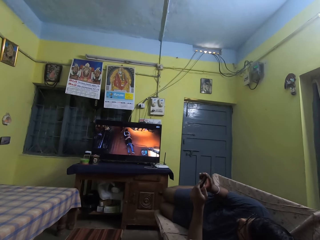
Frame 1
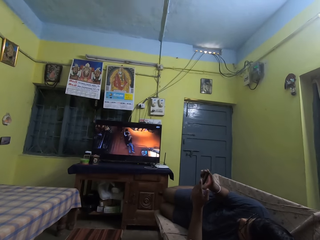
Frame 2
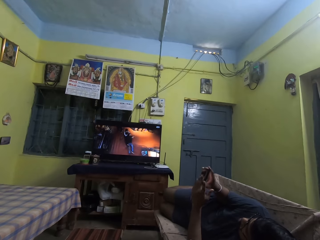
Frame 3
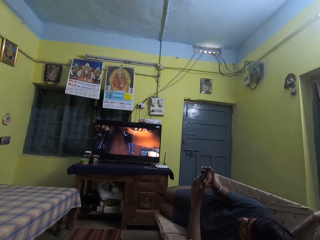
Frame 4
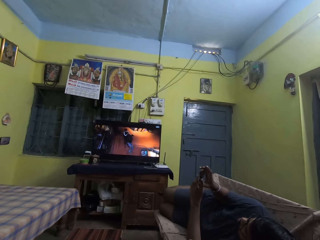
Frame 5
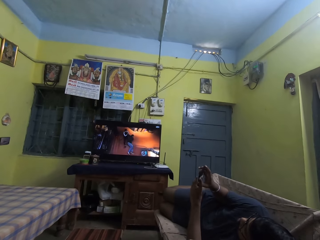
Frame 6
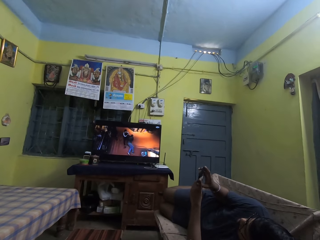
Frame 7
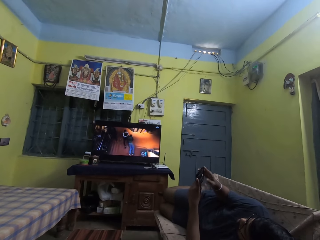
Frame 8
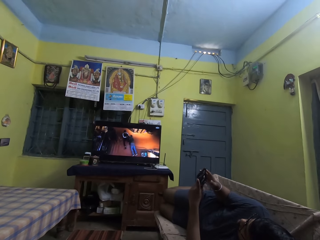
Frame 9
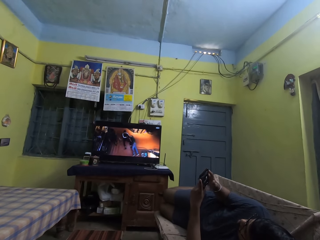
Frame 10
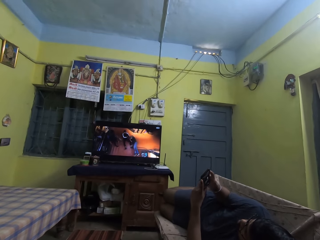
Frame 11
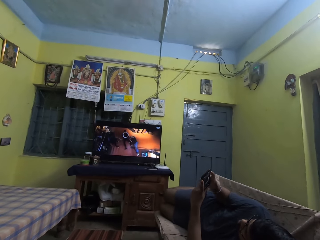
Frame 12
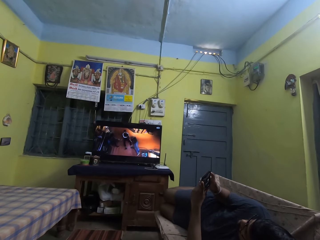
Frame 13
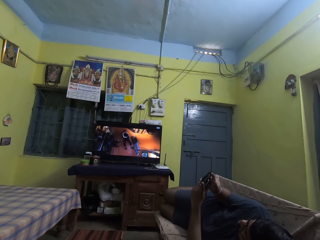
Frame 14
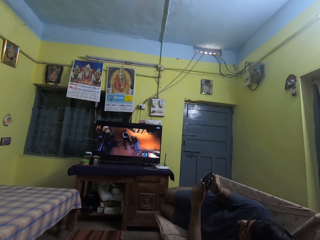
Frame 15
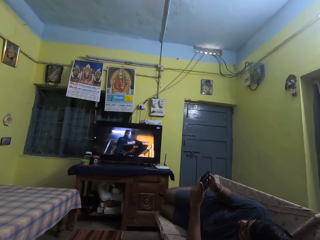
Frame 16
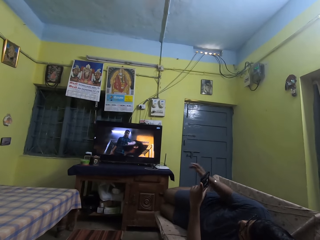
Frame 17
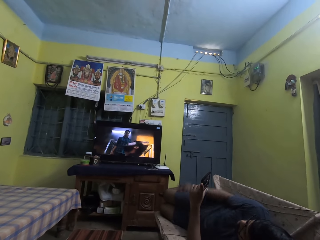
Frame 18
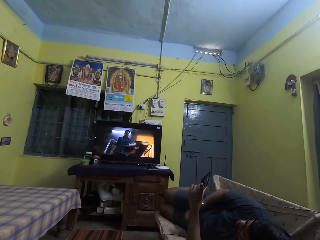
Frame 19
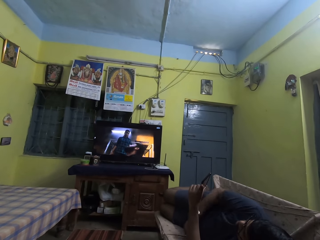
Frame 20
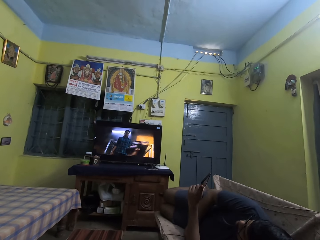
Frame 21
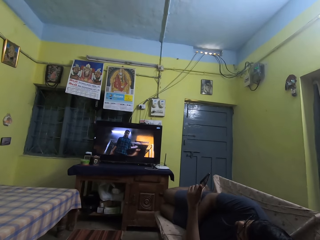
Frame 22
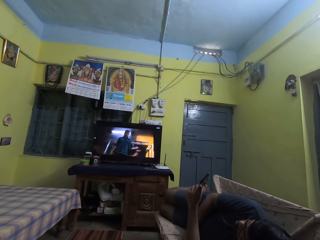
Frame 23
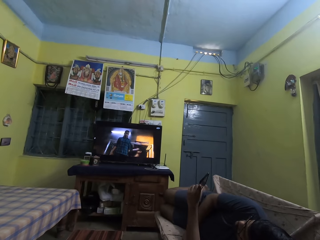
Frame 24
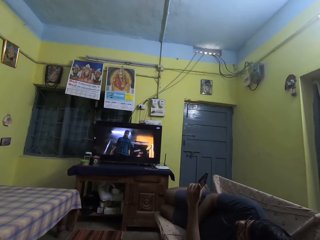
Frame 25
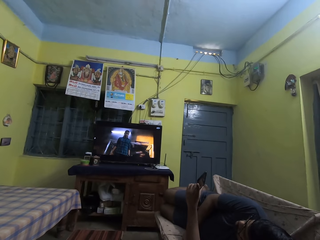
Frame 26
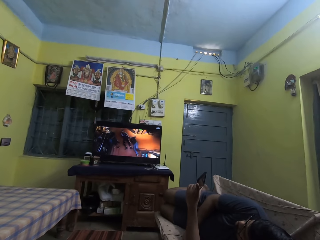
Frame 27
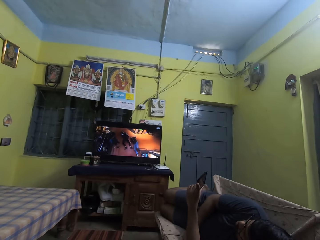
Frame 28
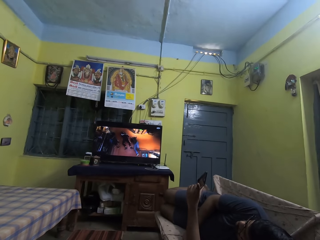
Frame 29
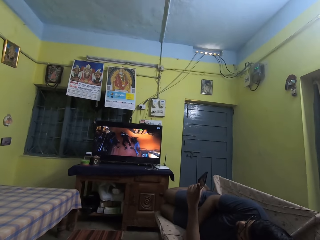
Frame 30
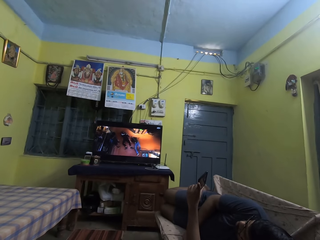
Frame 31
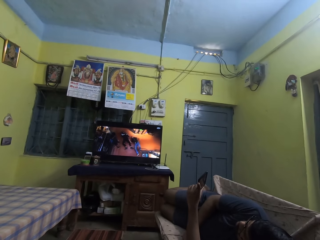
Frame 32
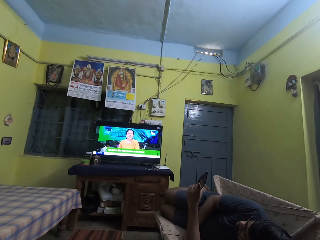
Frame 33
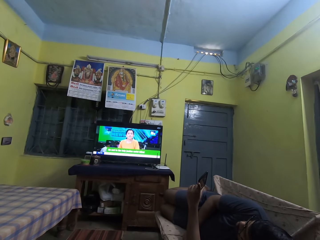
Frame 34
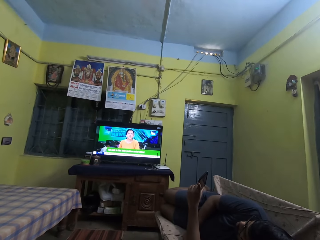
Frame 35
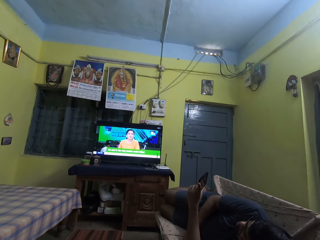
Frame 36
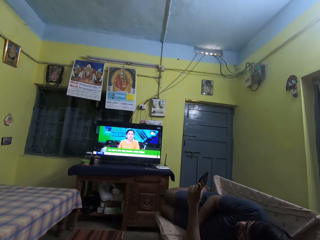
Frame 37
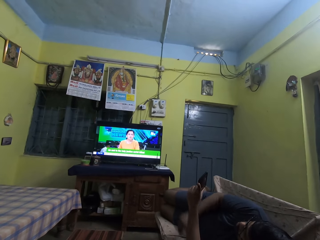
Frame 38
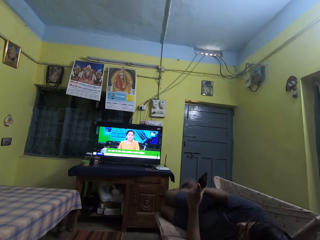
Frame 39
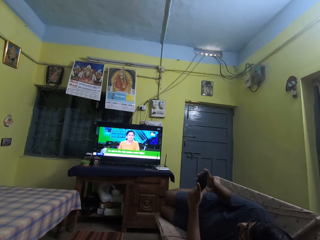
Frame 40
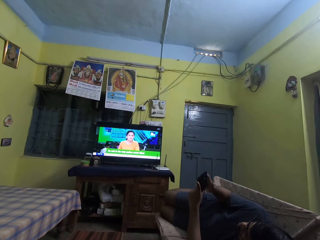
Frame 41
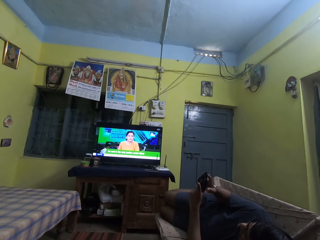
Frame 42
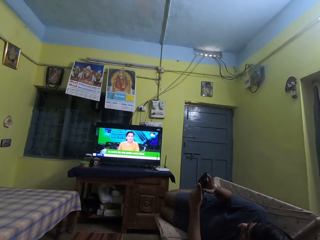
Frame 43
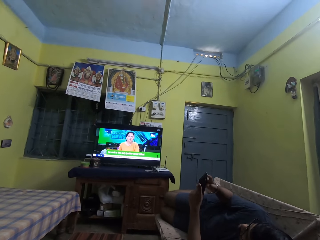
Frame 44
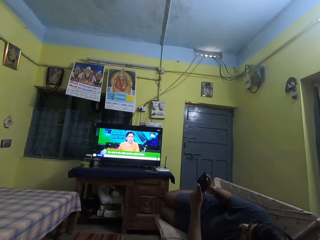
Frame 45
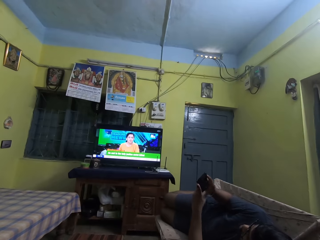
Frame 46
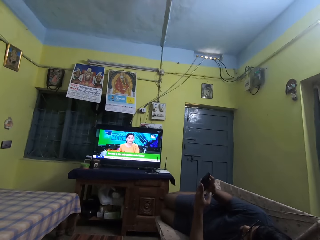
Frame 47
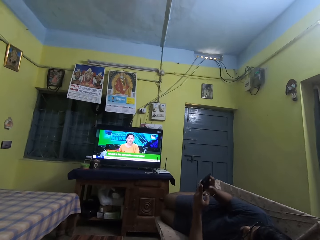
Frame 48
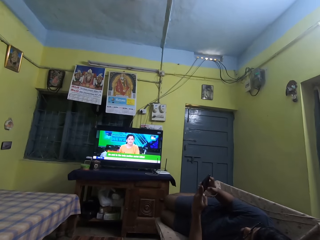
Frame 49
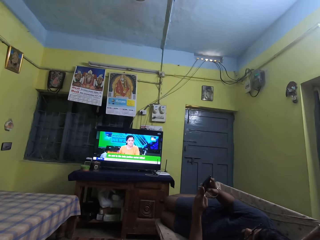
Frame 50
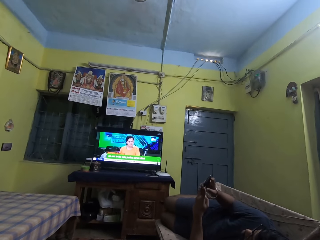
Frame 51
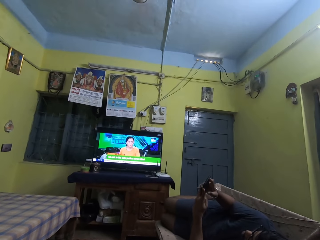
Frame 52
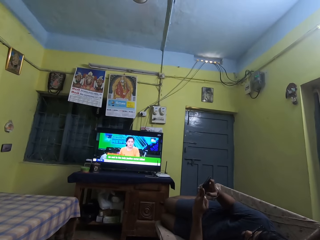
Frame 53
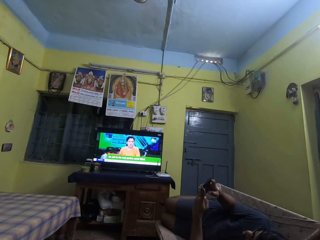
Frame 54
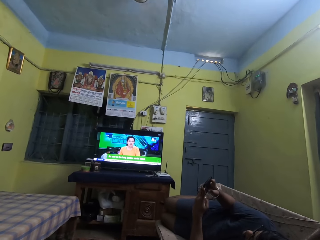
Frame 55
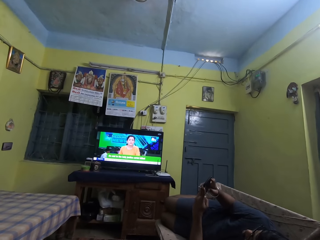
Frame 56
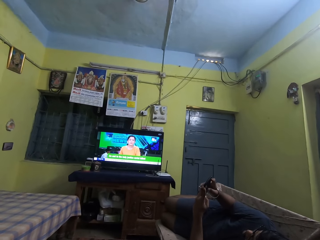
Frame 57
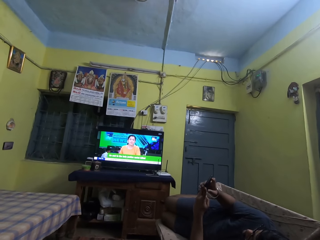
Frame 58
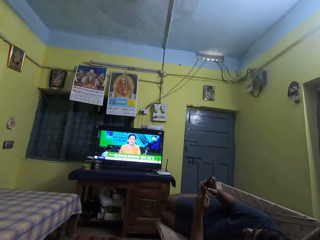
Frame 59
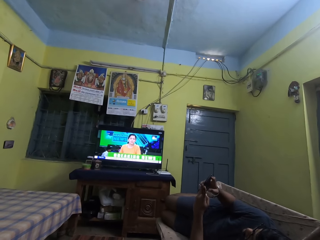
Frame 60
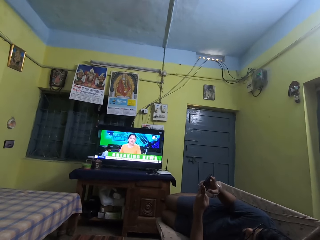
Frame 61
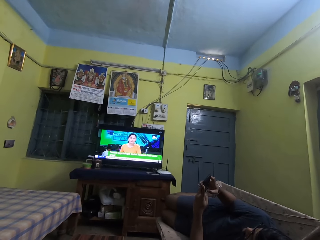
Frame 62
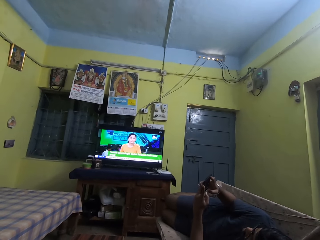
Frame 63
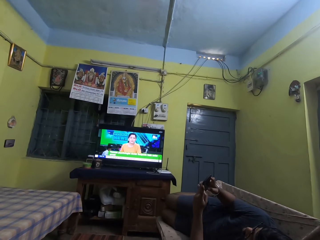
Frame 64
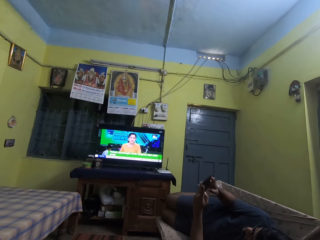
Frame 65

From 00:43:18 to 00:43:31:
The man holds the phone with his left hand. The man operates the phone with his hands.

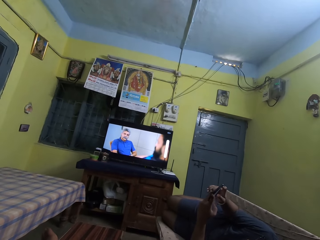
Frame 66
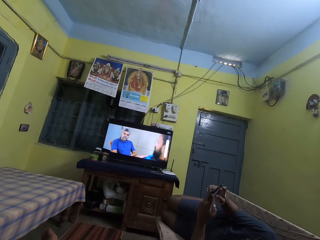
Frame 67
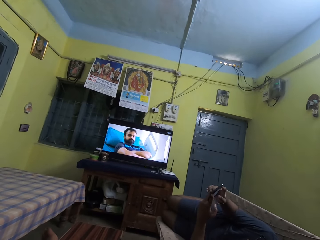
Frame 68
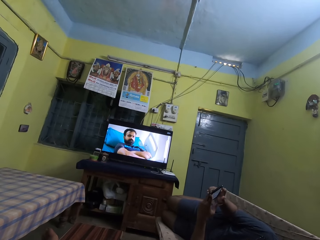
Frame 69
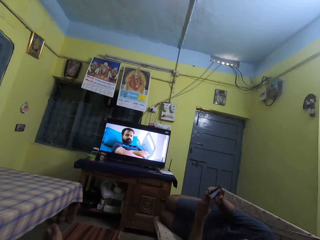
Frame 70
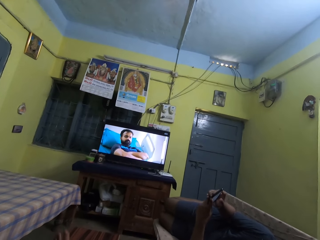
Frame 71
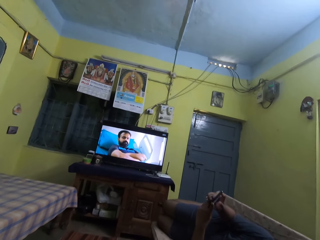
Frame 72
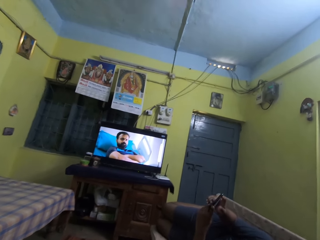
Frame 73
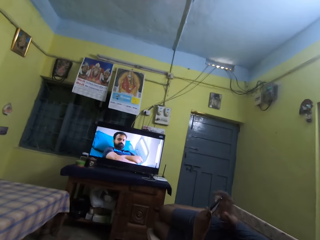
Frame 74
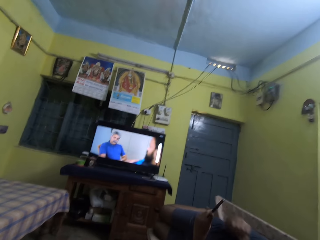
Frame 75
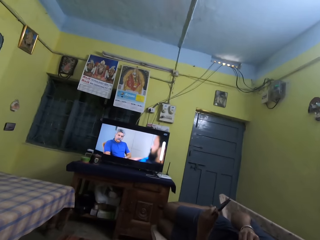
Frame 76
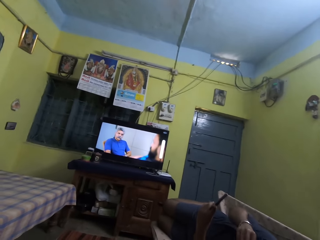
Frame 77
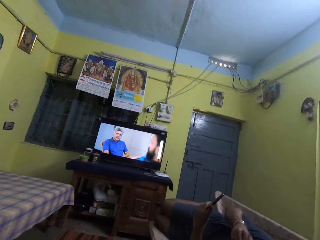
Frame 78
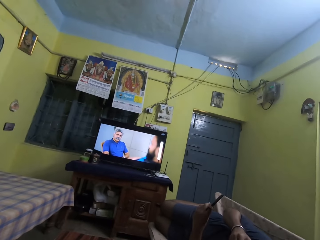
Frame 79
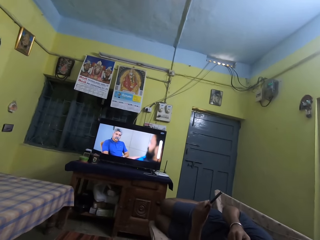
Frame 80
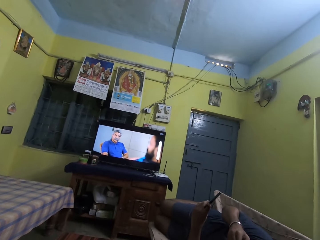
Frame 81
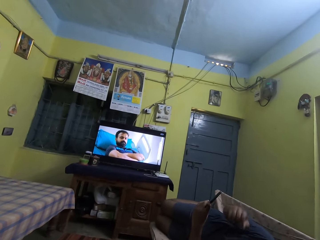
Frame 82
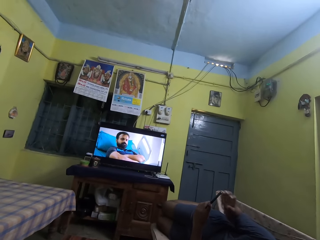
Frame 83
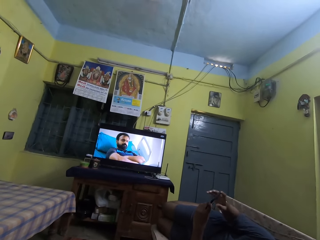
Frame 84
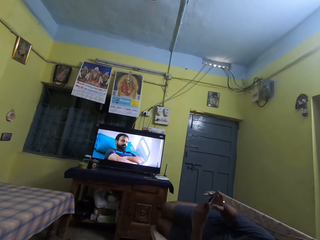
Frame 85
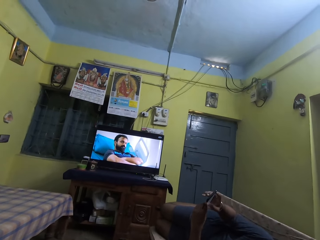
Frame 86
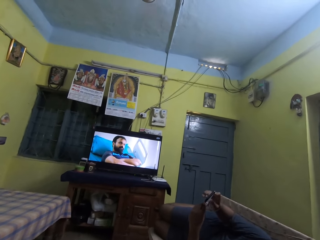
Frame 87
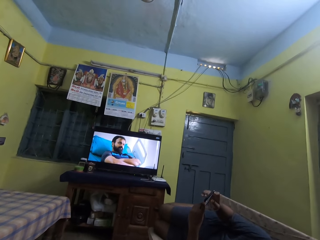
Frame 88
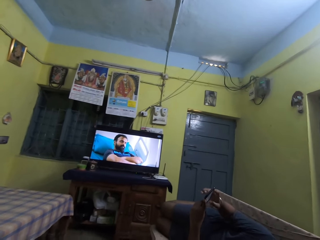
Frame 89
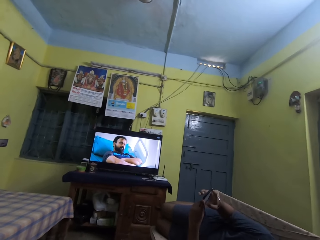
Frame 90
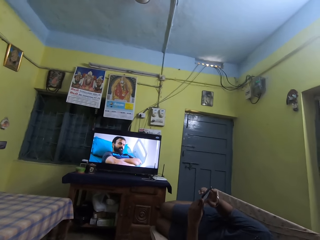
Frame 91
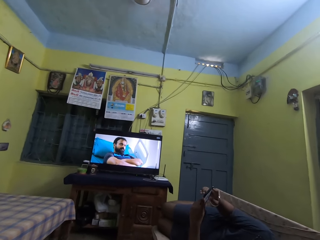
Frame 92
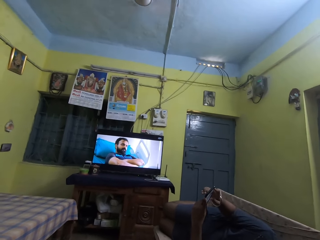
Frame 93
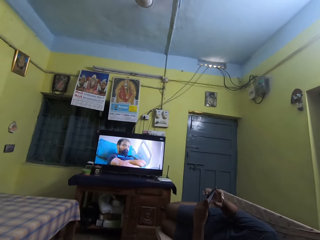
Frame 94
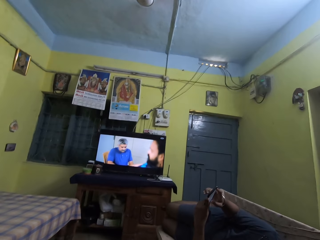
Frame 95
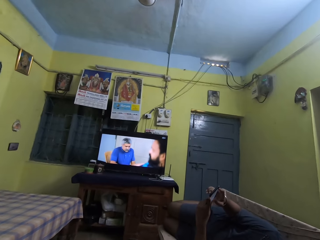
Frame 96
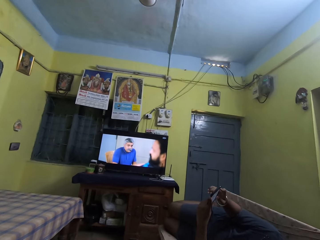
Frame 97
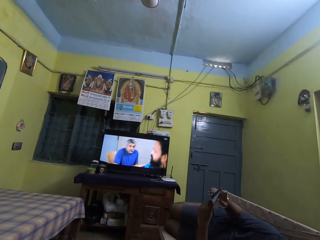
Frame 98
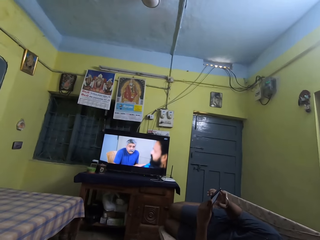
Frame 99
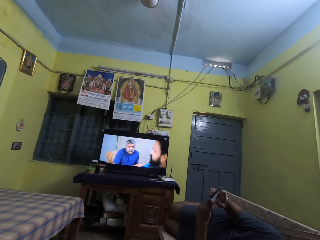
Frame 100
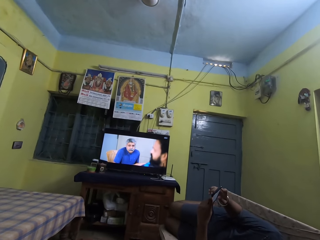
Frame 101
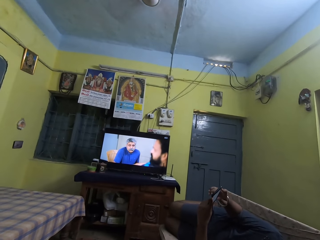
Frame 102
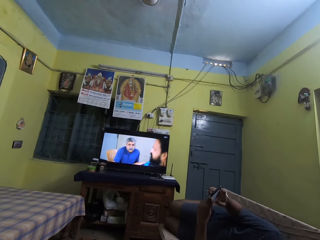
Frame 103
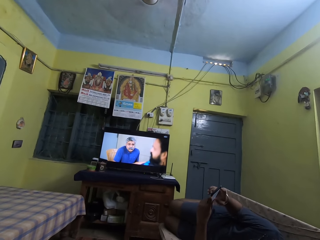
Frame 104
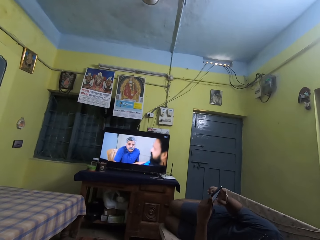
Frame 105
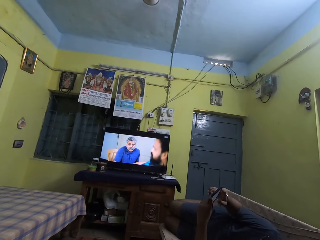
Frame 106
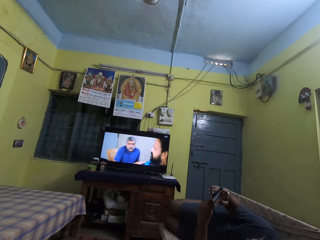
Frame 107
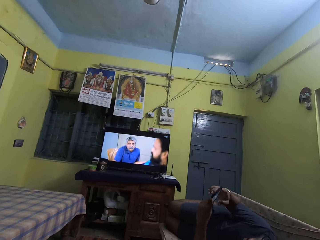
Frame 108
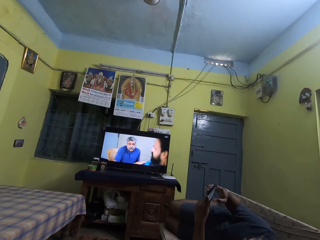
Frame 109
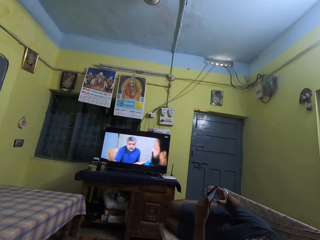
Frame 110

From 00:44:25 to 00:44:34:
The man touches his face with his right hand. The man operates the phone in his left hand with his right hand.
